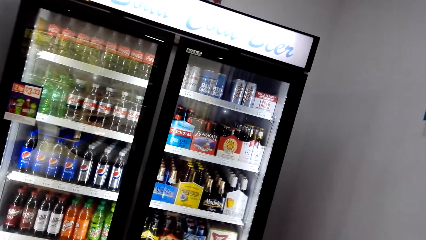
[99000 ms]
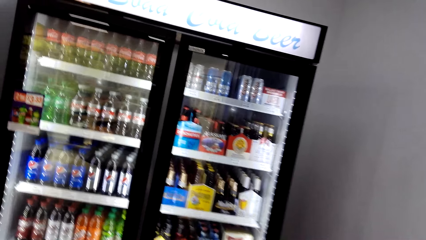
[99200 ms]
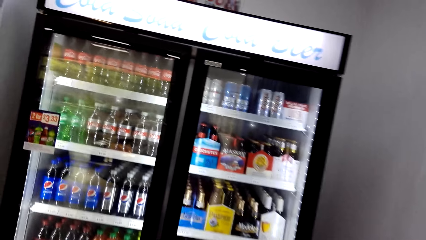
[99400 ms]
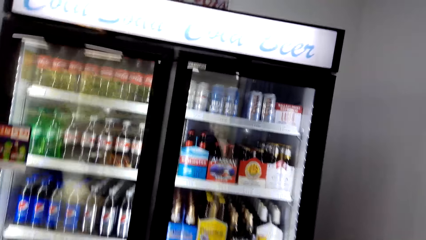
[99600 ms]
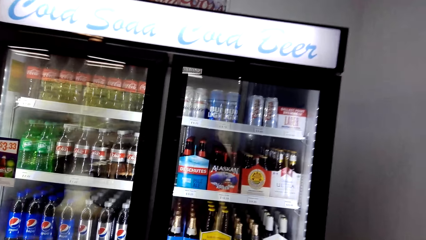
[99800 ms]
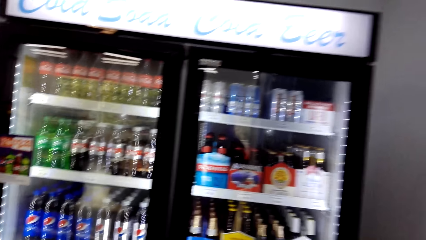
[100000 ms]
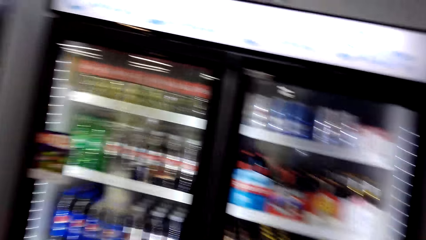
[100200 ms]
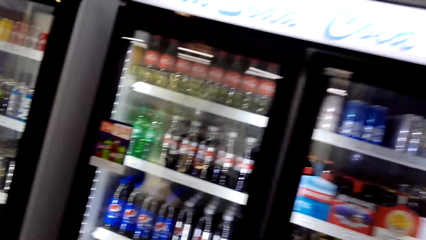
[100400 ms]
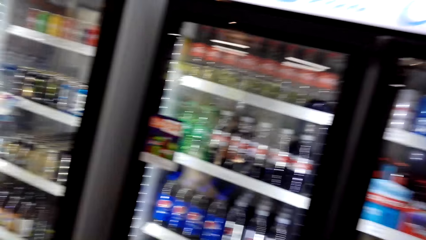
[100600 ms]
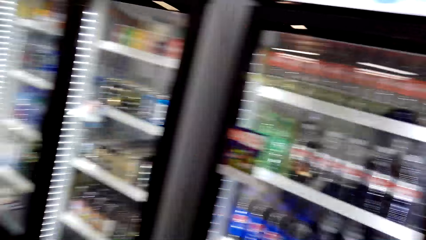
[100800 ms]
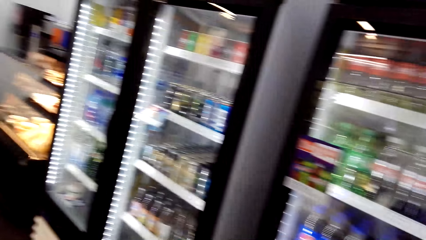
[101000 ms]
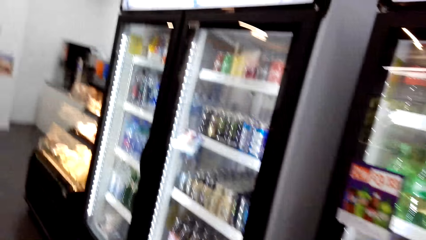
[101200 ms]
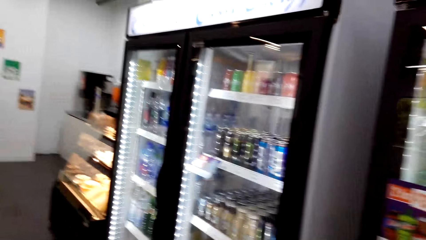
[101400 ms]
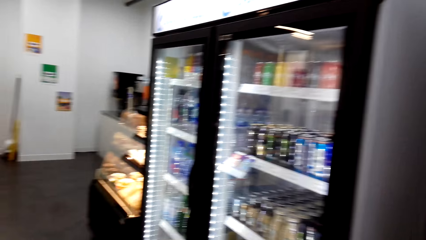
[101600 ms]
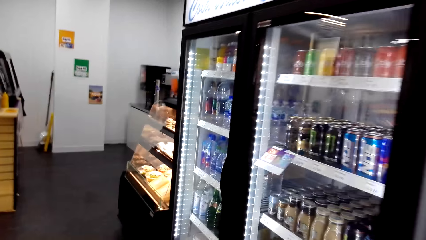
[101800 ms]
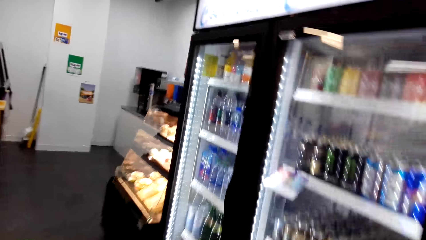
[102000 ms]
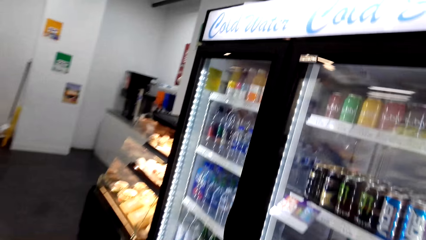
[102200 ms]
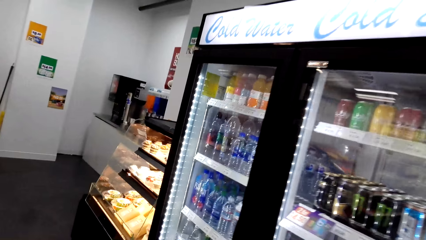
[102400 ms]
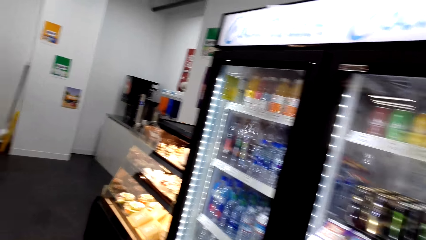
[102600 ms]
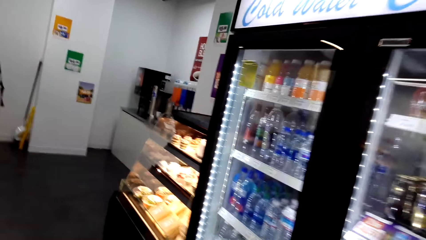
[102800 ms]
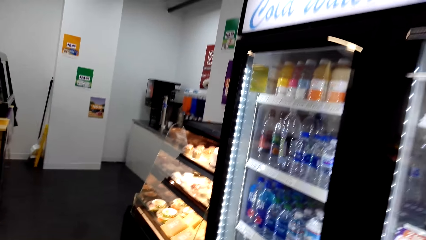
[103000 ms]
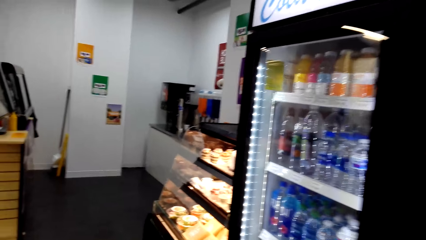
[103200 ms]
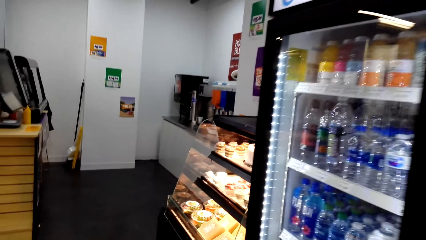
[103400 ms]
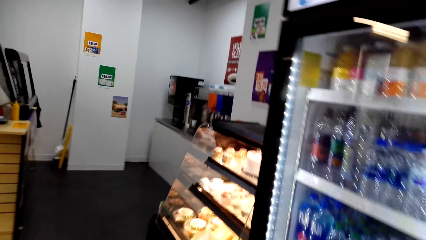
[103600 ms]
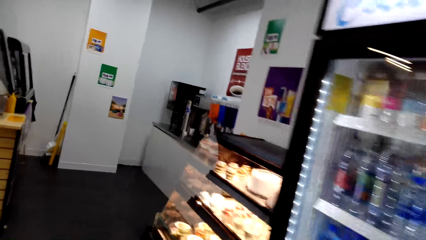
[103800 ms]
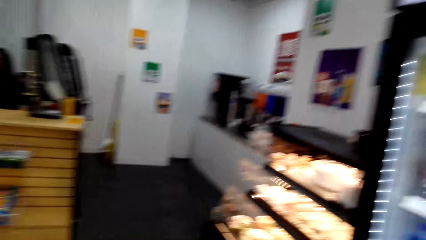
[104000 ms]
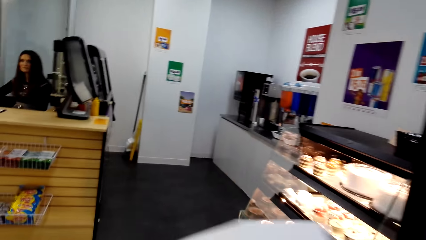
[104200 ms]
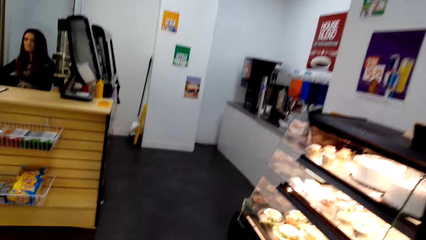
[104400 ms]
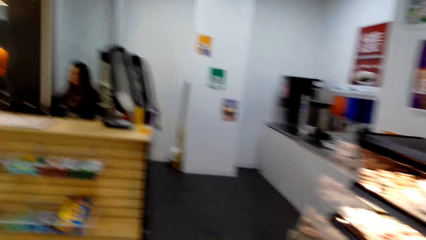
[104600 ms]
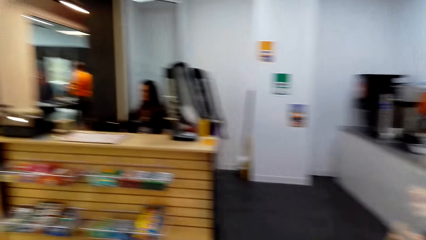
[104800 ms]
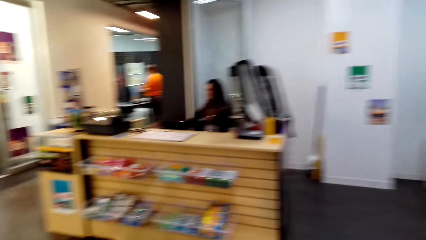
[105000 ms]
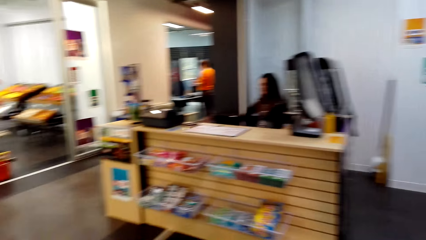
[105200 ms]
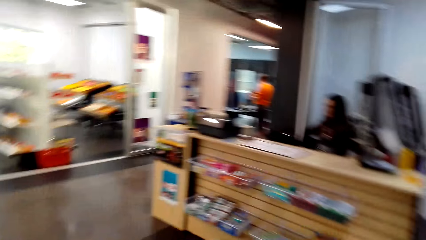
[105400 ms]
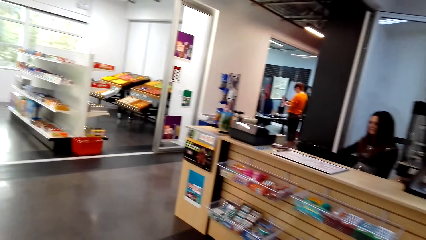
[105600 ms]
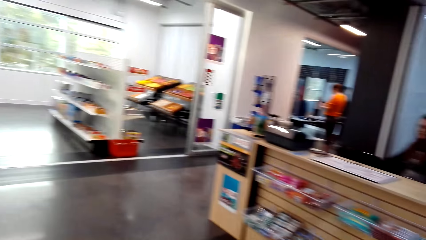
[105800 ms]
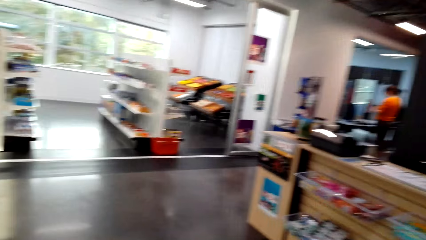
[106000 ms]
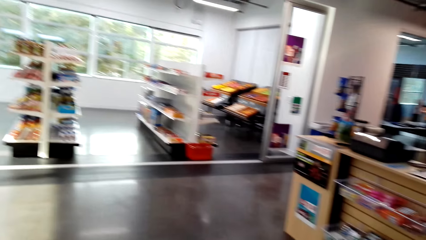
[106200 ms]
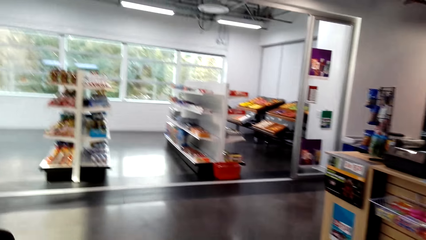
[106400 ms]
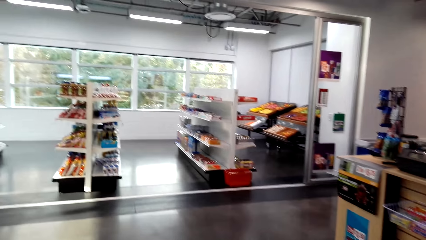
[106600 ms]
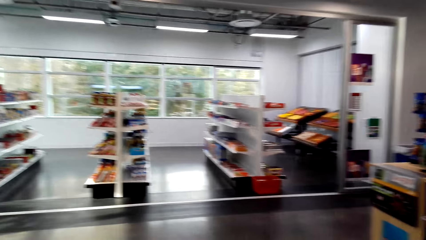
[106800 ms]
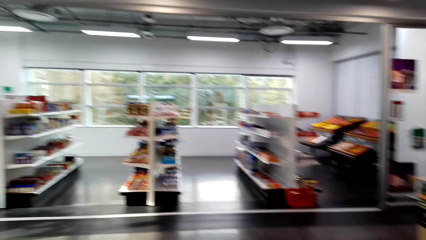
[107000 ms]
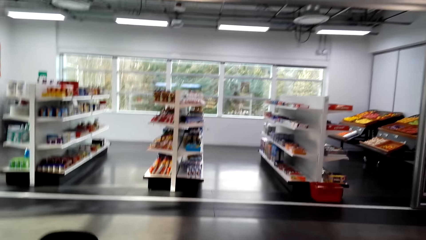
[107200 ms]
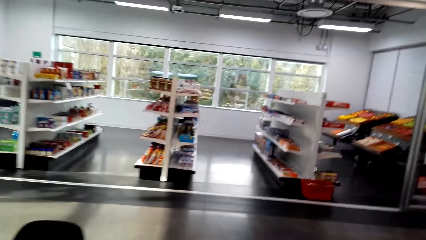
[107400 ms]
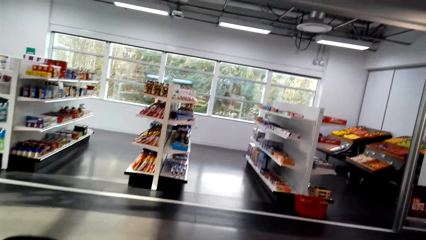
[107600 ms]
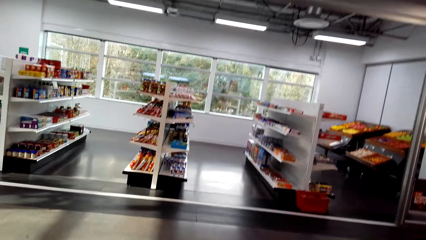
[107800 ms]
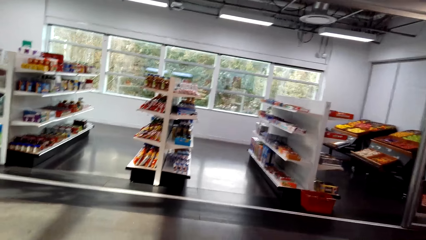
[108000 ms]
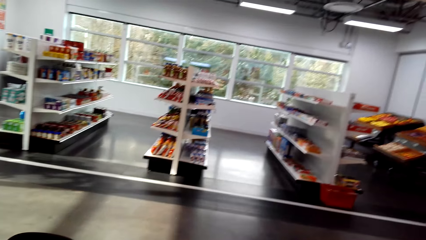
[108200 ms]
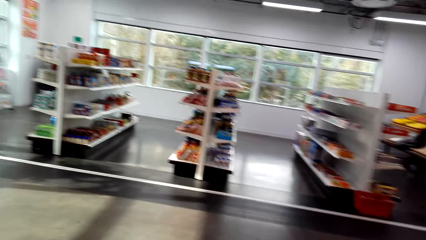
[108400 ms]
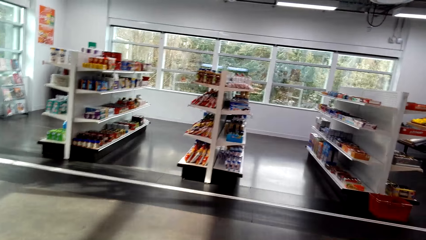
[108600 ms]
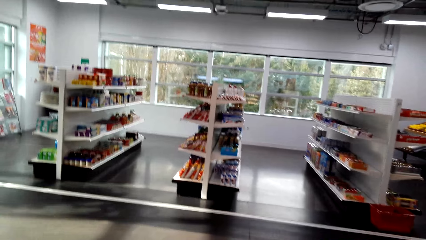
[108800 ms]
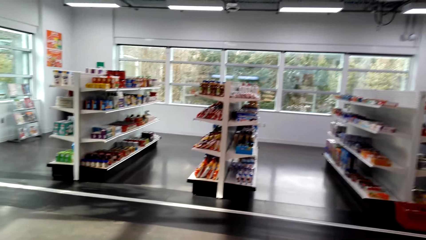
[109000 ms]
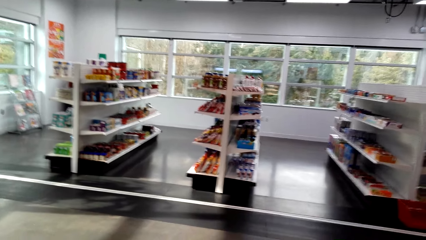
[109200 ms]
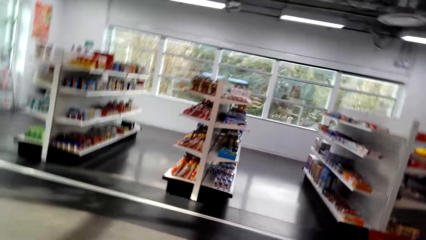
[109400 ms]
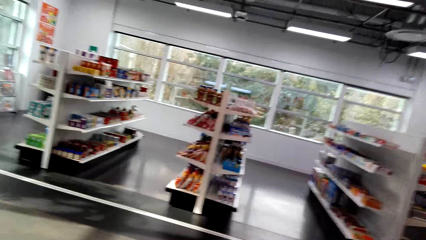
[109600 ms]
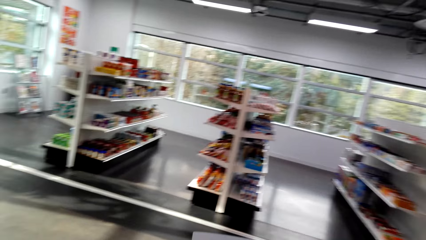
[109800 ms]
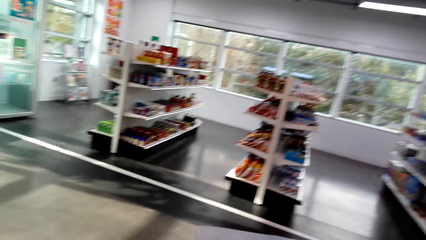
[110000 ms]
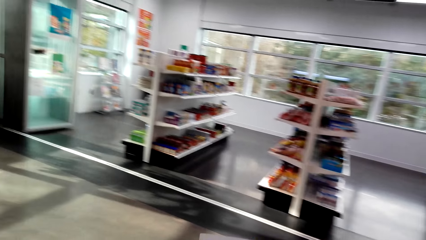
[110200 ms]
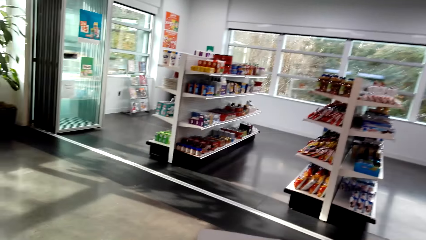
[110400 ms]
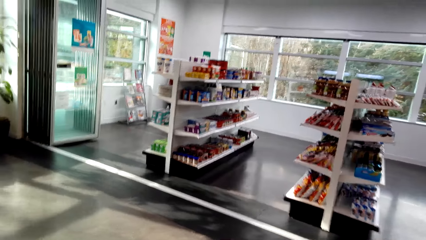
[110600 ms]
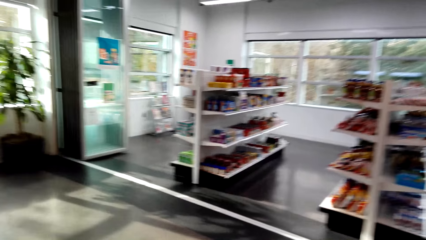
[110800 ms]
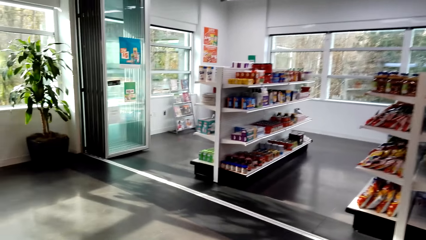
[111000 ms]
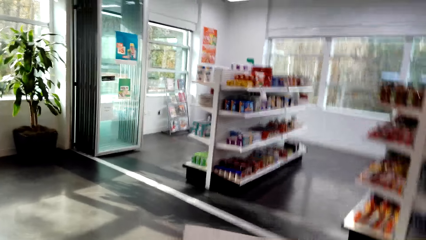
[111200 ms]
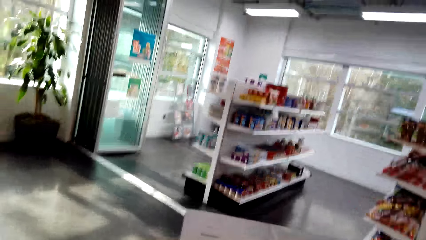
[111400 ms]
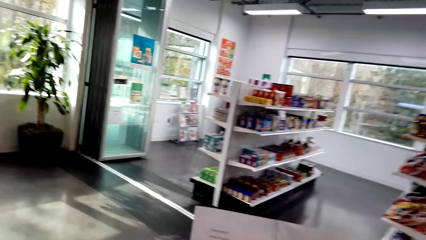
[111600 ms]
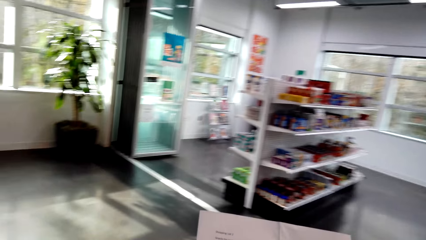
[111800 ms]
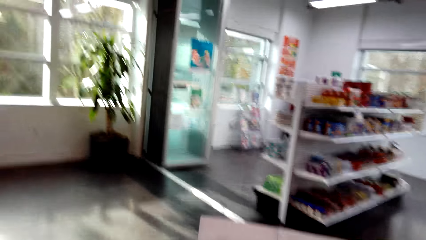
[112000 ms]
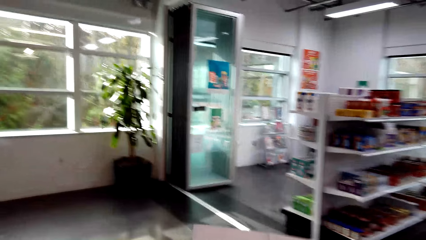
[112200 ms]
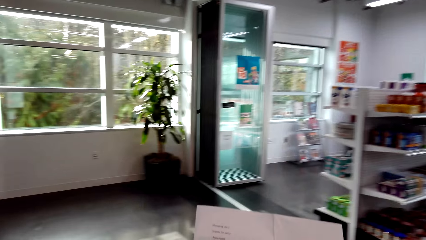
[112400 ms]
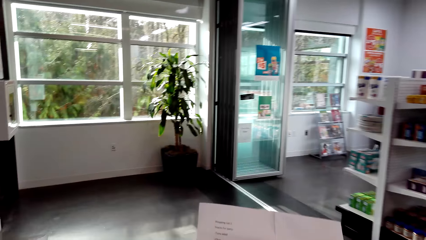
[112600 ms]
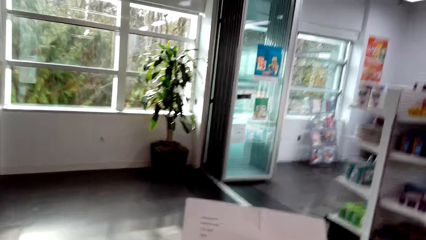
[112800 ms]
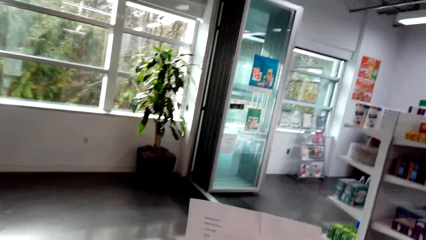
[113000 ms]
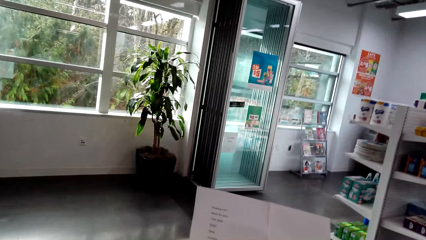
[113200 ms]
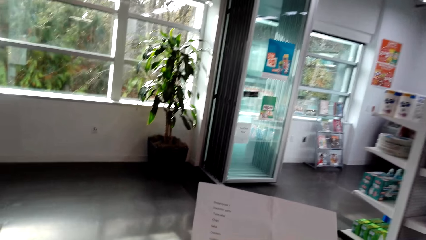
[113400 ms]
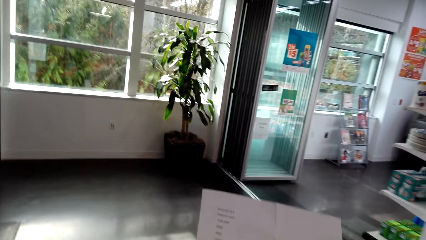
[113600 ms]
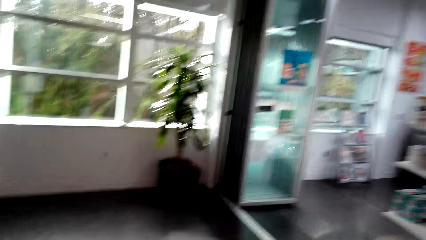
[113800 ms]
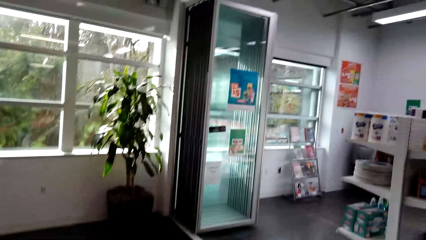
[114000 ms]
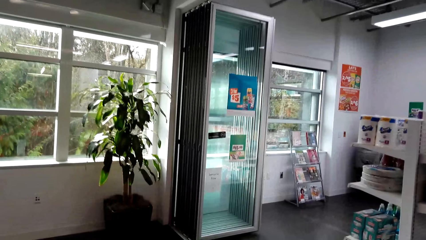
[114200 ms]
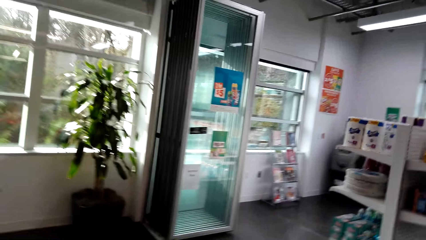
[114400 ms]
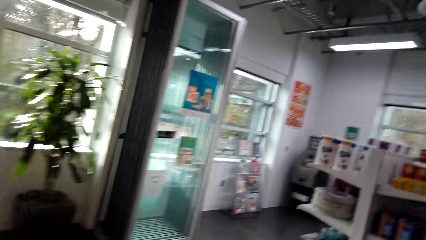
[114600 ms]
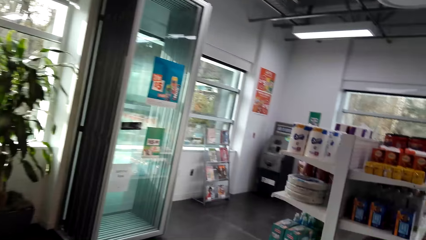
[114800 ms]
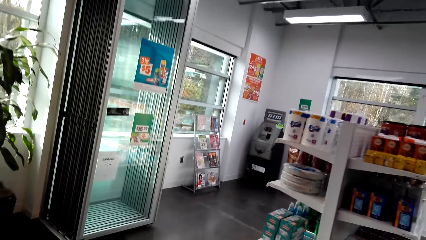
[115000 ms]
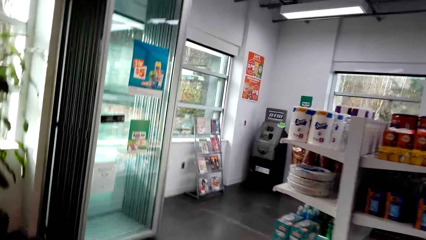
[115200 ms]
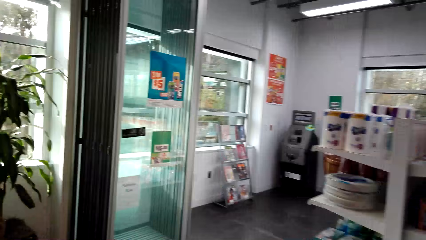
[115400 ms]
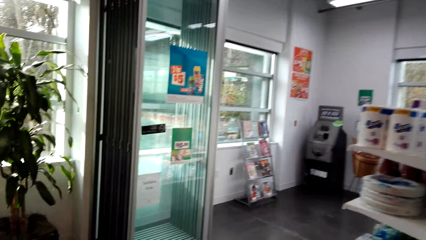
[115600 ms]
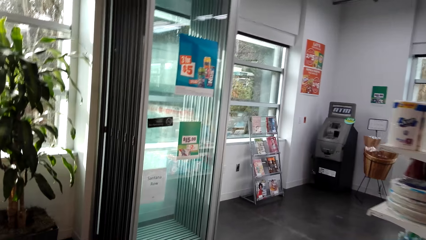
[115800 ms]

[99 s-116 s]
The camera wearer turns left. They turn left again. They hold a paper.
